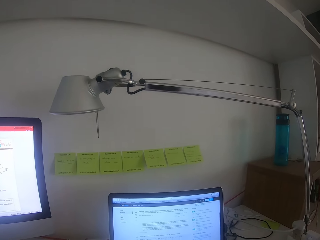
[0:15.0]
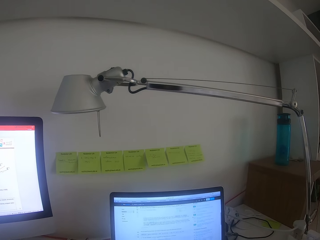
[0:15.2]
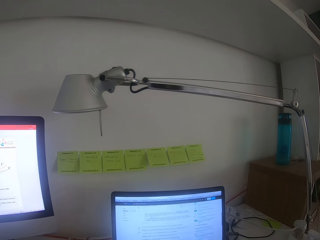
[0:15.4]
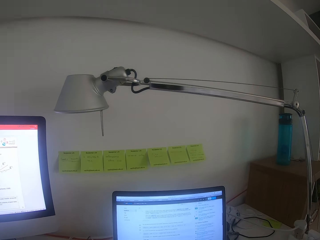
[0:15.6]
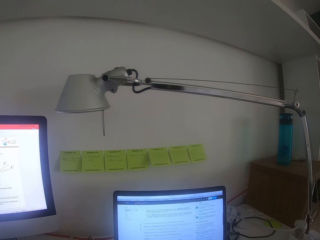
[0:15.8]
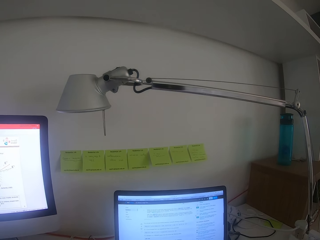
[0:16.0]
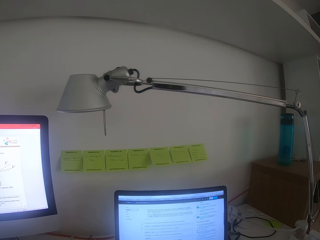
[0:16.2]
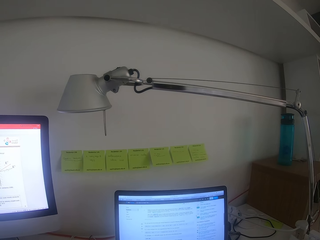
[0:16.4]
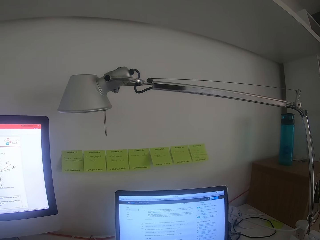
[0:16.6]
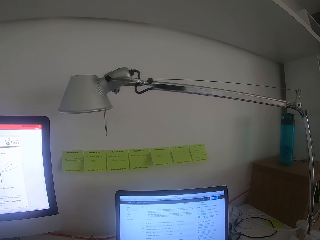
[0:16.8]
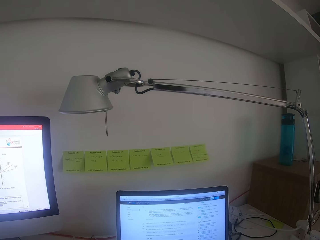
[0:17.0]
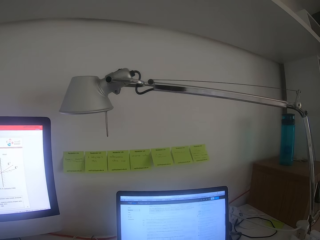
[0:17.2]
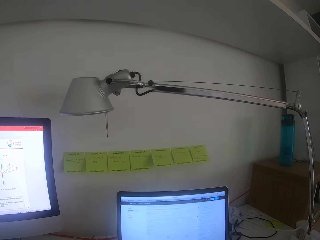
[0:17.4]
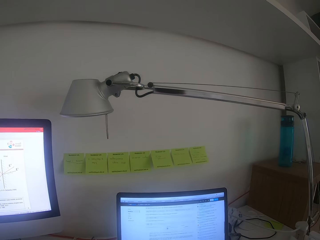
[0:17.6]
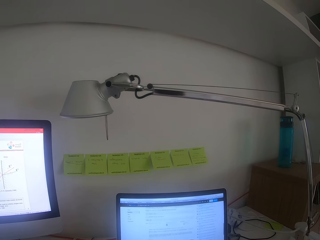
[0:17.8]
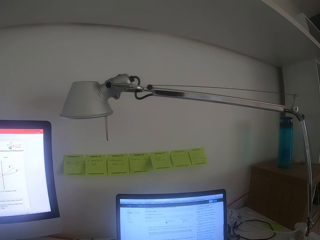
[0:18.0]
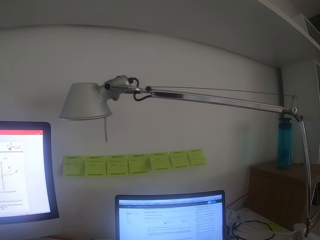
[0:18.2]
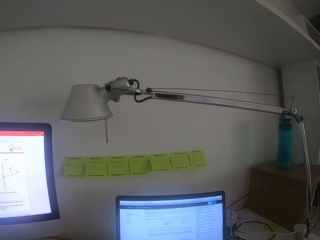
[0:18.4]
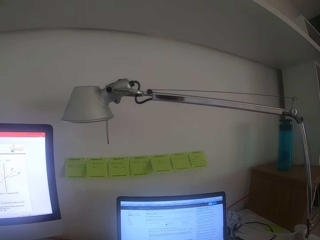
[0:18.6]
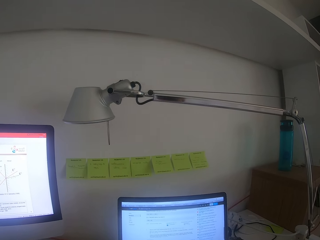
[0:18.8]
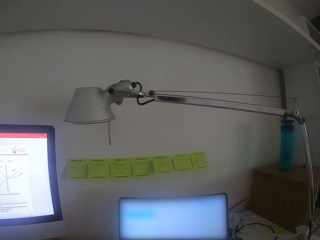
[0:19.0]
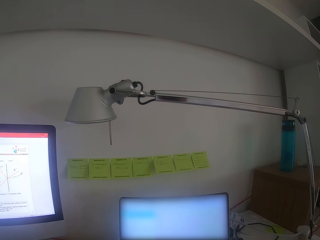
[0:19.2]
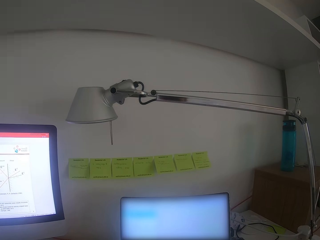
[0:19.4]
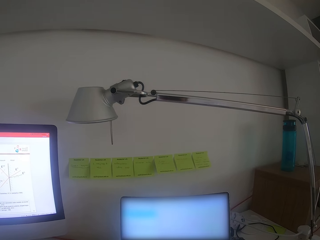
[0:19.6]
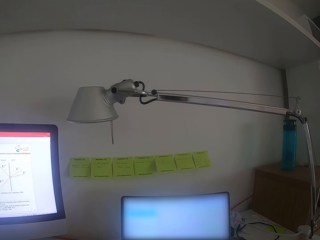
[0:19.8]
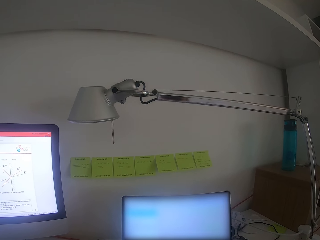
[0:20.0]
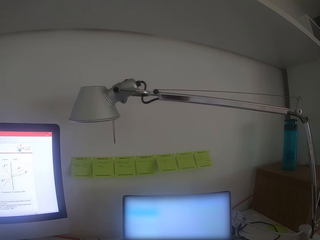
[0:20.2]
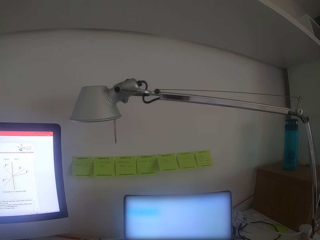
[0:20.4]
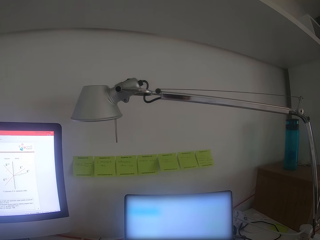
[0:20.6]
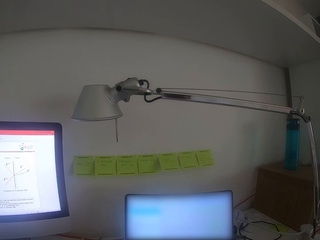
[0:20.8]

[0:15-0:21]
The camera wearer types on the laptop using the keyboard.

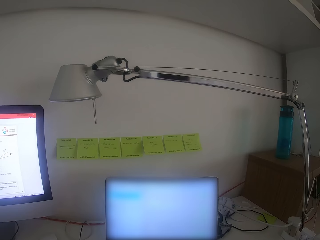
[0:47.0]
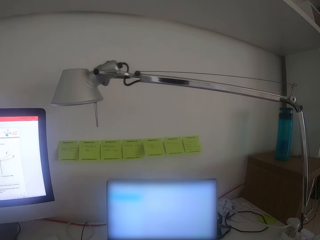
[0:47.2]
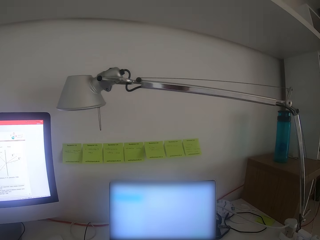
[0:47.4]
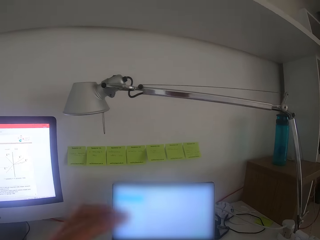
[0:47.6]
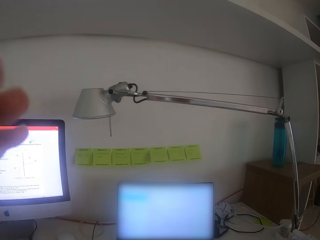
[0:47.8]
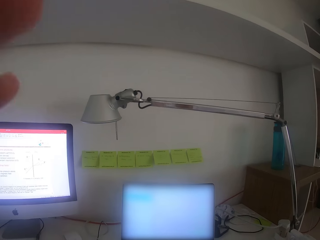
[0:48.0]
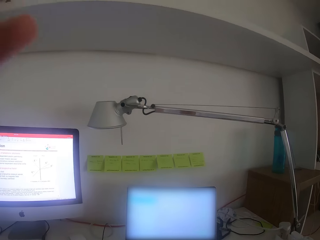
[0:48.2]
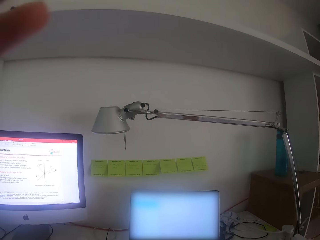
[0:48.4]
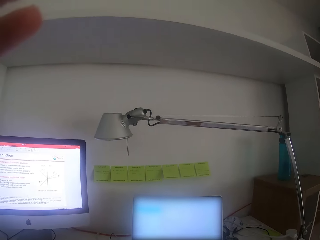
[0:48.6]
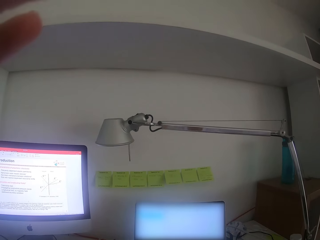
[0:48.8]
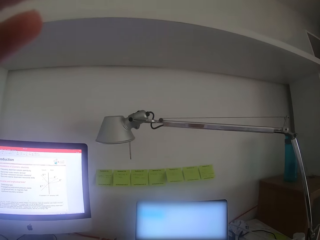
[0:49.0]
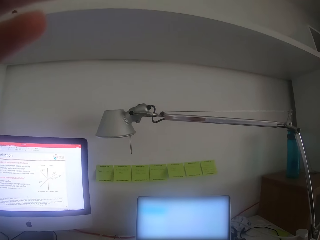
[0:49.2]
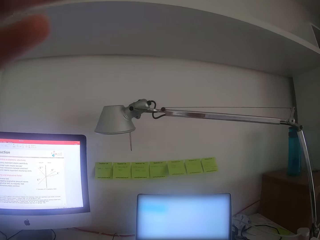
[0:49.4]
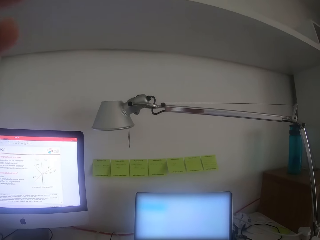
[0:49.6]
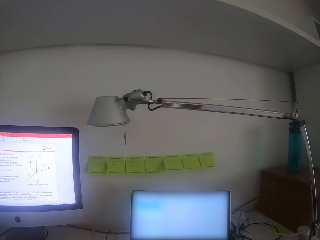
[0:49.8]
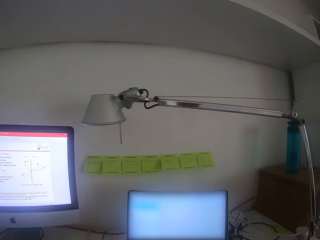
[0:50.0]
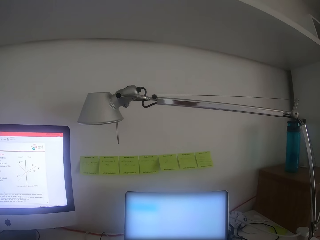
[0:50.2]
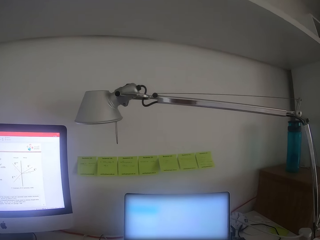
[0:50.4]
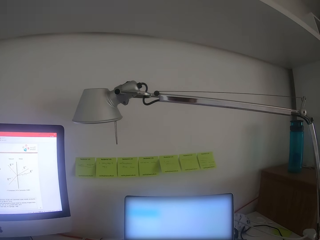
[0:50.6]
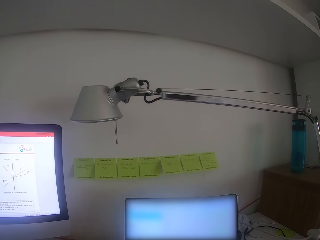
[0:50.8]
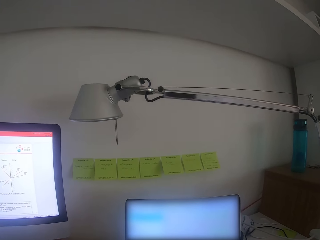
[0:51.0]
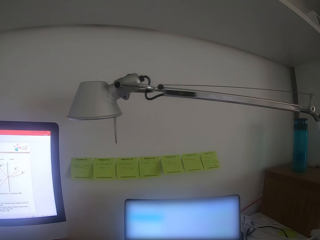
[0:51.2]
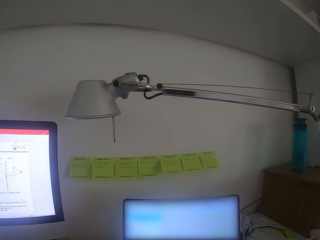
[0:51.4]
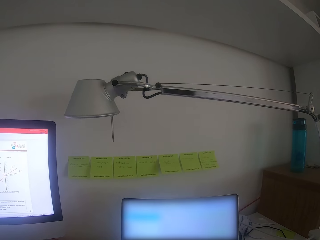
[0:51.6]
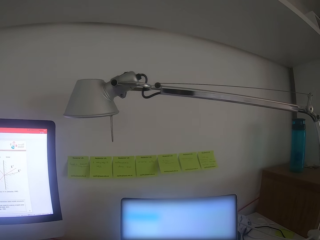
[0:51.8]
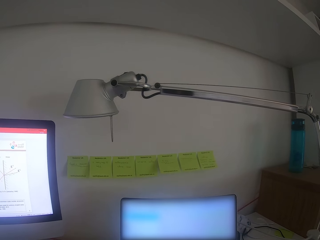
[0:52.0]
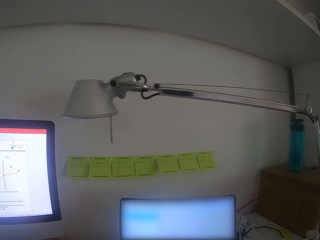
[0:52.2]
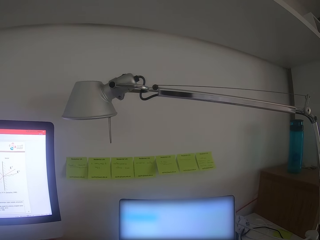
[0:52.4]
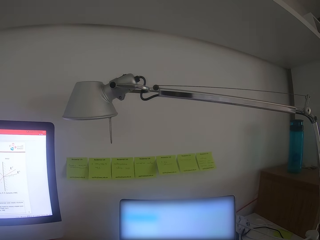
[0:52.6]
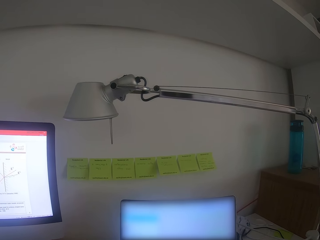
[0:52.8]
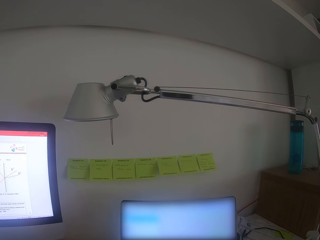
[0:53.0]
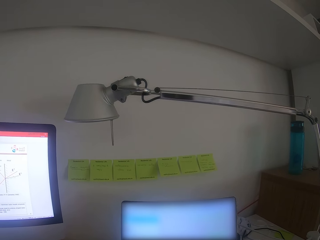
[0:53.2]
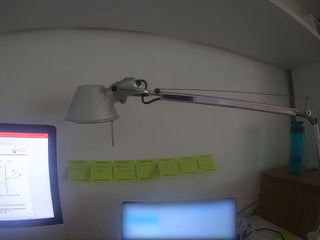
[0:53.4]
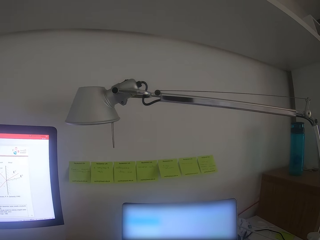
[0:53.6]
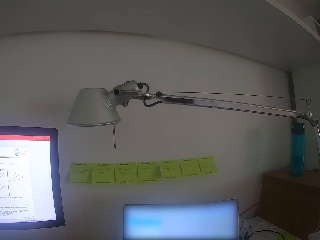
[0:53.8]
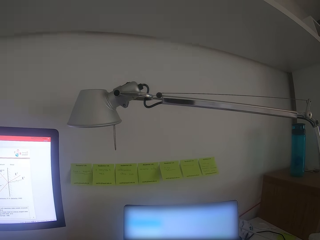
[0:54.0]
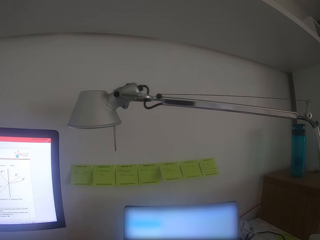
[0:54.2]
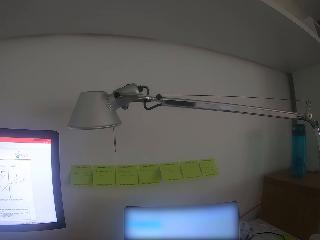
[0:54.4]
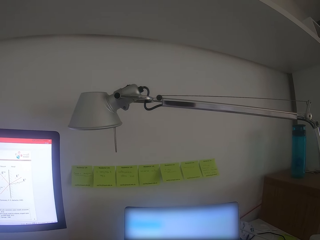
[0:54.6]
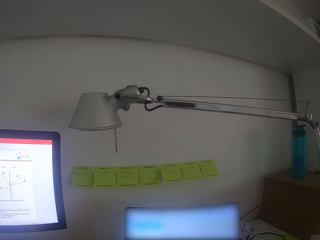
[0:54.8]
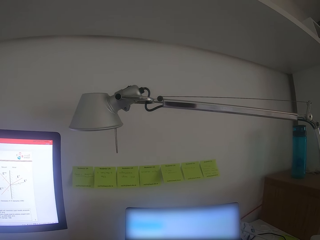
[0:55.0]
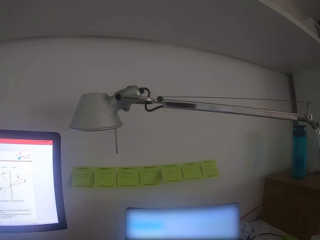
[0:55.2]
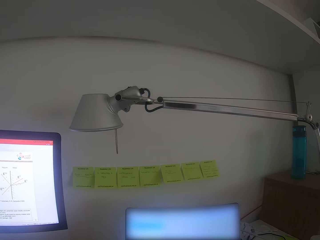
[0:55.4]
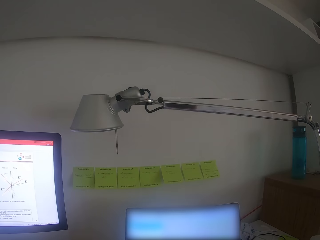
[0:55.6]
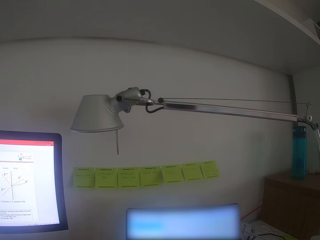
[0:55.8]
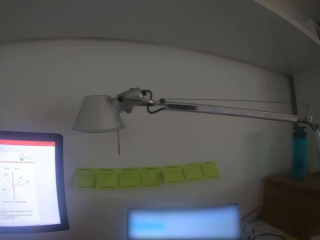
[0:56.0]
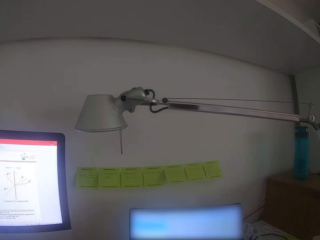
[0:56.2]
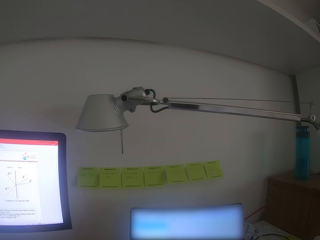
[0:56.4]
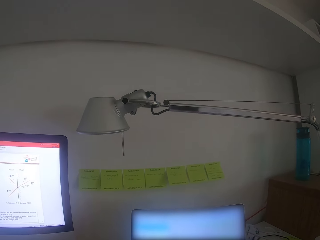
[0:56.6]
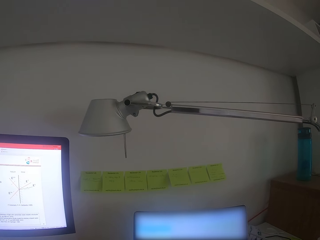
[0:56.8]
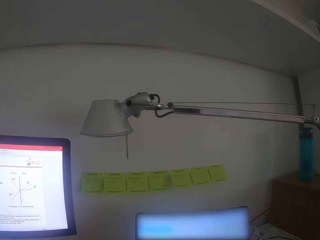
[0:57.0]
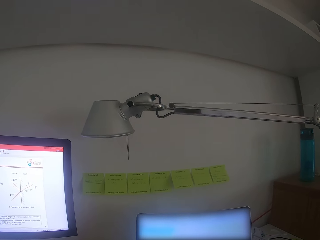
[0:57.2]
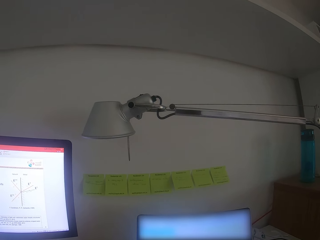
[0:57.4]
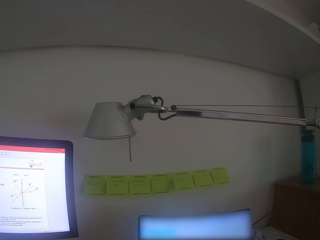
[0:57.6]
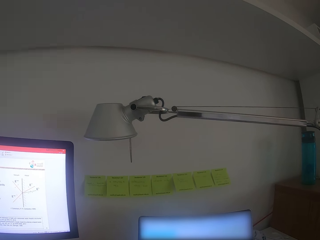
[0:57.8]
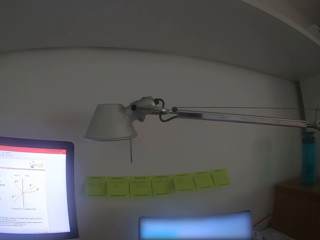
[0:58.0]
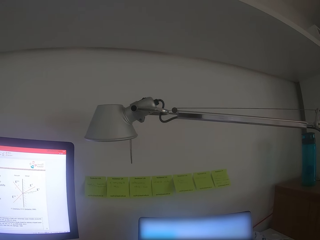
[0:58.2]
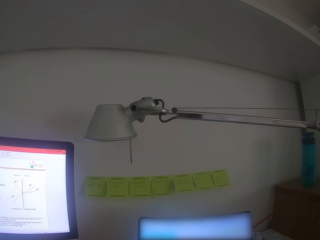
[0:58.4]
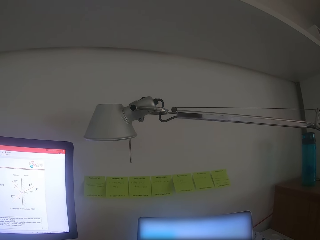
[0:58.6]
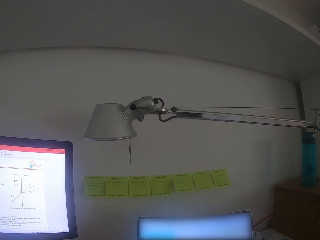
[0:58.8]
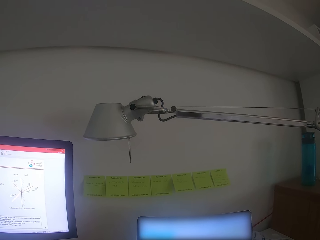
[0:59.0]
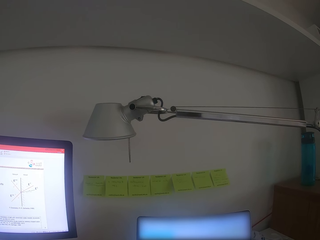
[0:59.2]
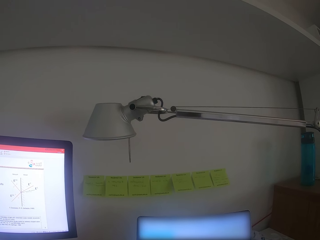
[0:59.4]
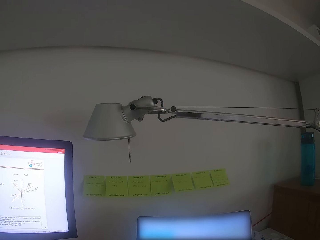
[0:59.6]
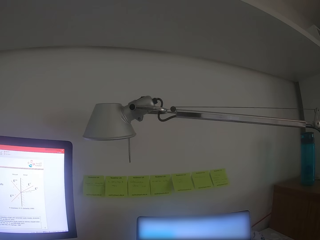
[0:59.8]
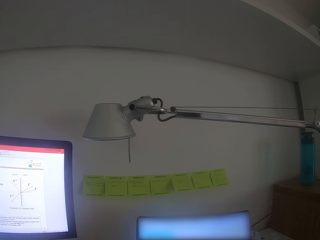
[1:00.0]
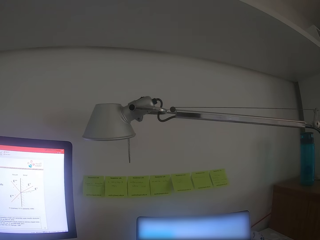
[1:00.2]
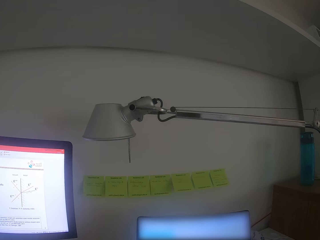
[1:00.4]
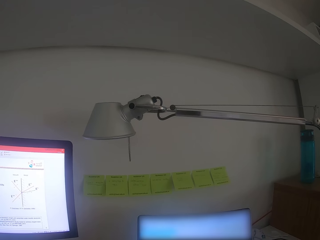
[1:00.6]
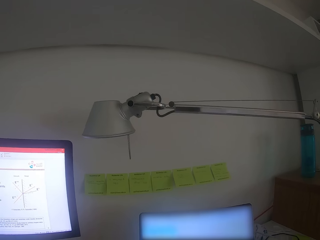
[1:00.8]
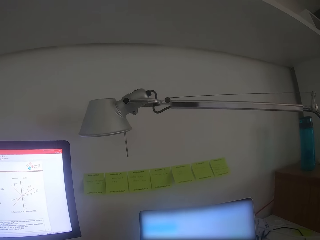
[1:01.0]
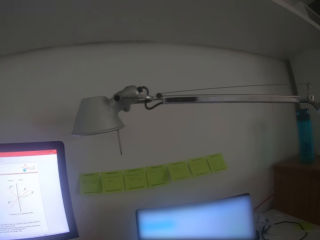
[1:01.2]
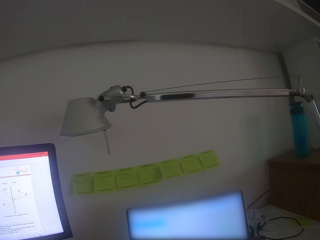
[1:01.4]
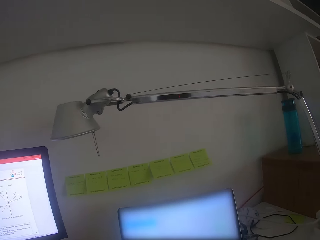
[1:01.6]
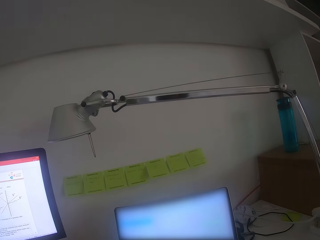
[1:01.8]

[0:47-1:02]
The camera wearer adjusts the camera. He raises up his arm towards the camera. He puts down his arm. He operates the laptop. He types on the laptop using the keyboard.
